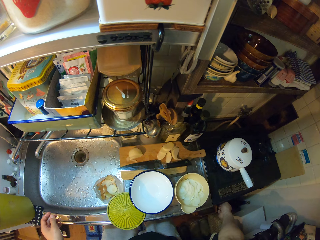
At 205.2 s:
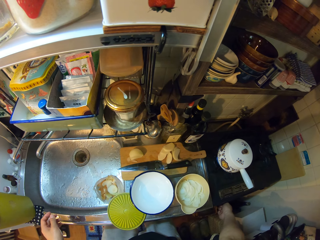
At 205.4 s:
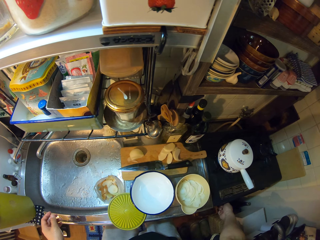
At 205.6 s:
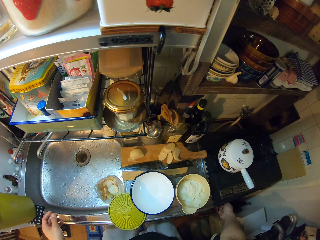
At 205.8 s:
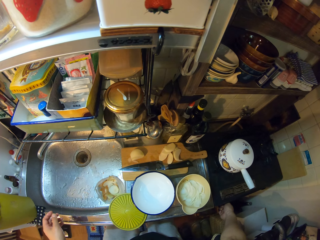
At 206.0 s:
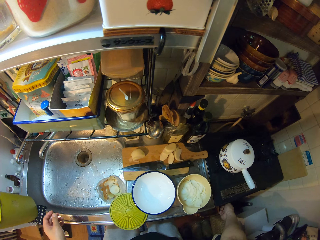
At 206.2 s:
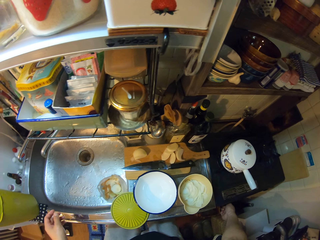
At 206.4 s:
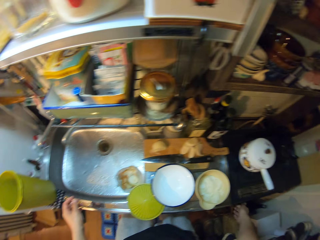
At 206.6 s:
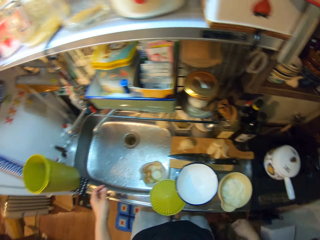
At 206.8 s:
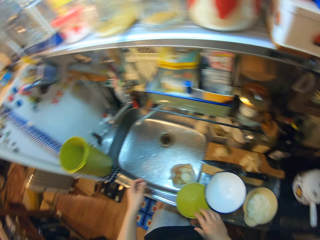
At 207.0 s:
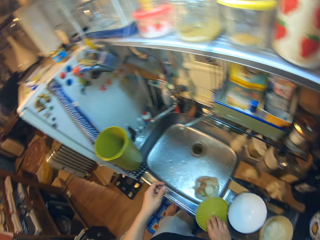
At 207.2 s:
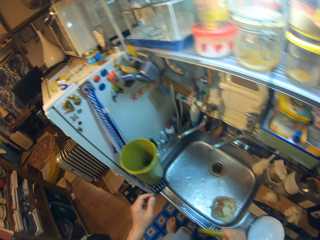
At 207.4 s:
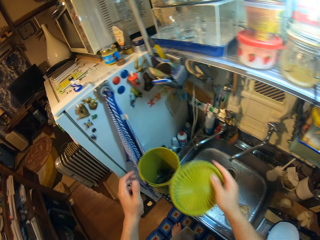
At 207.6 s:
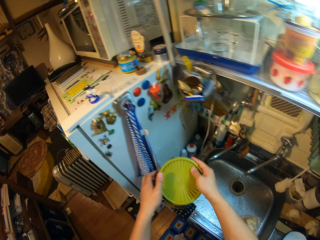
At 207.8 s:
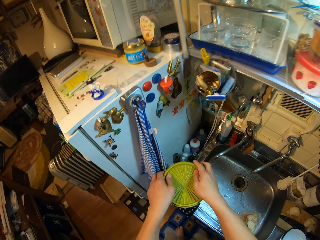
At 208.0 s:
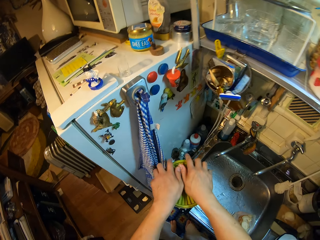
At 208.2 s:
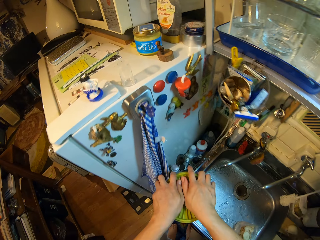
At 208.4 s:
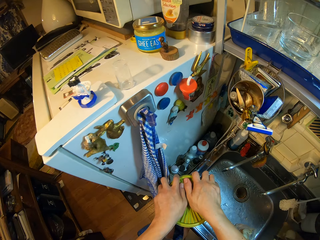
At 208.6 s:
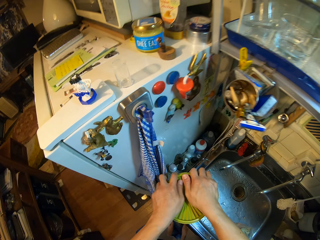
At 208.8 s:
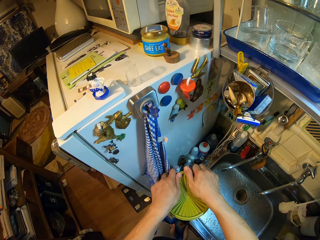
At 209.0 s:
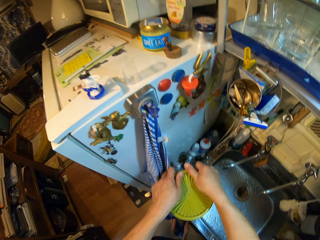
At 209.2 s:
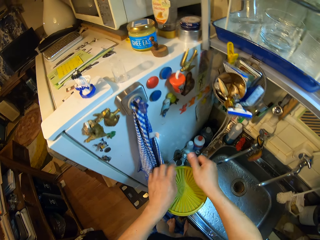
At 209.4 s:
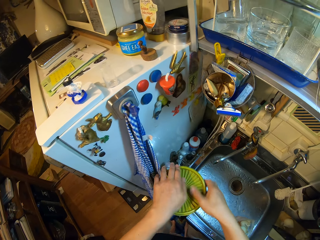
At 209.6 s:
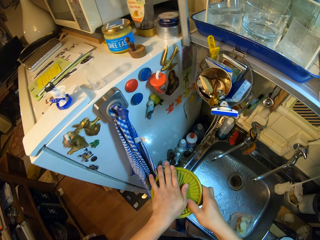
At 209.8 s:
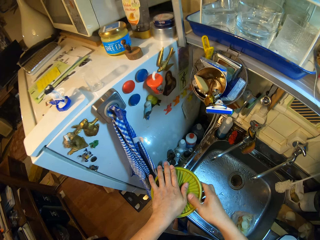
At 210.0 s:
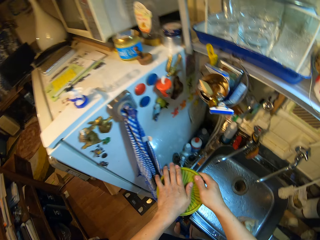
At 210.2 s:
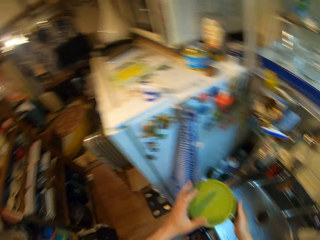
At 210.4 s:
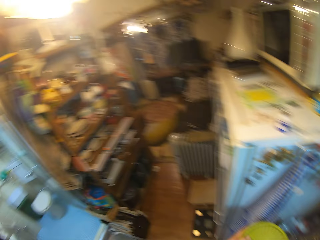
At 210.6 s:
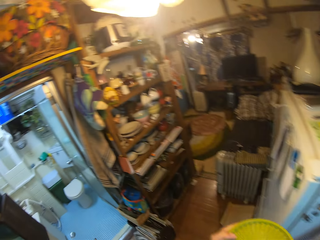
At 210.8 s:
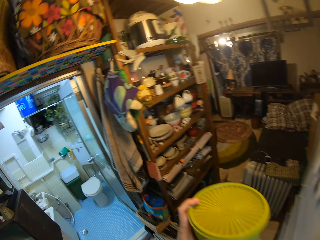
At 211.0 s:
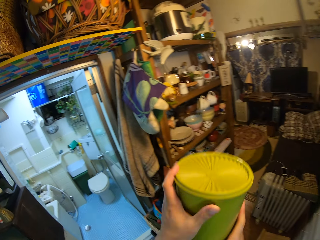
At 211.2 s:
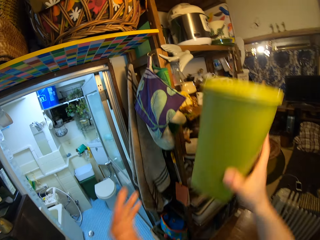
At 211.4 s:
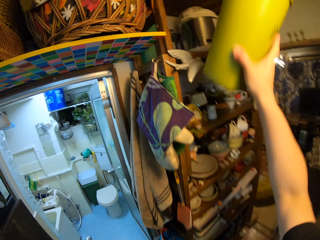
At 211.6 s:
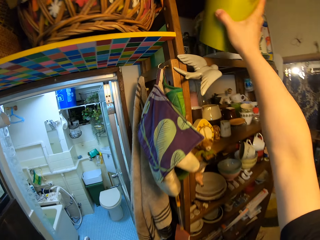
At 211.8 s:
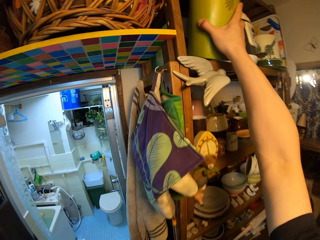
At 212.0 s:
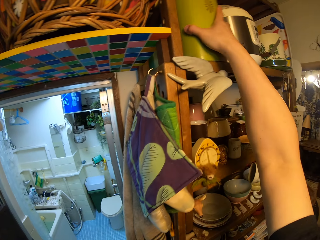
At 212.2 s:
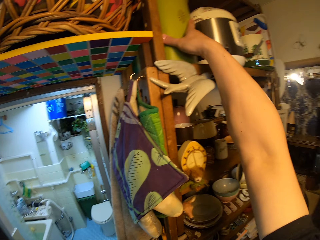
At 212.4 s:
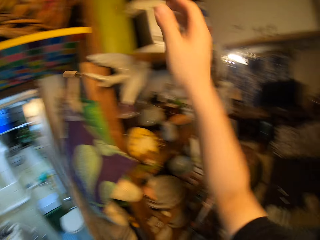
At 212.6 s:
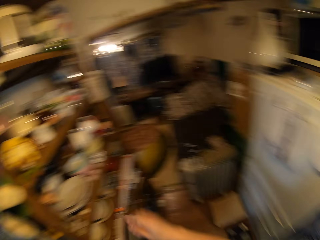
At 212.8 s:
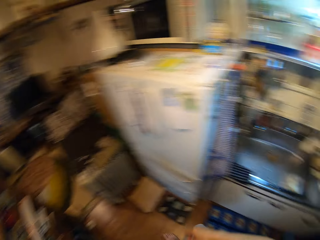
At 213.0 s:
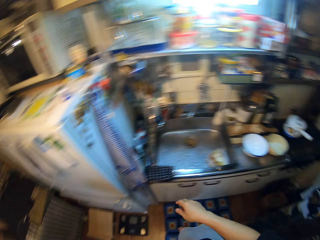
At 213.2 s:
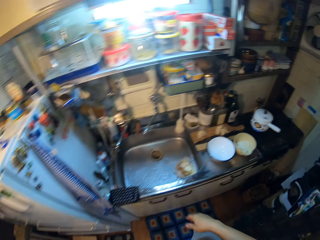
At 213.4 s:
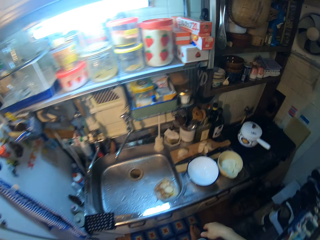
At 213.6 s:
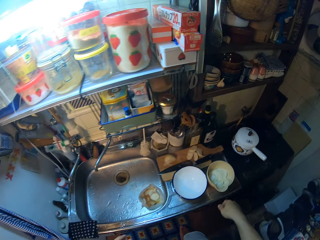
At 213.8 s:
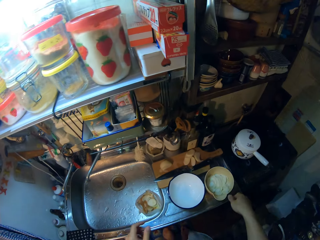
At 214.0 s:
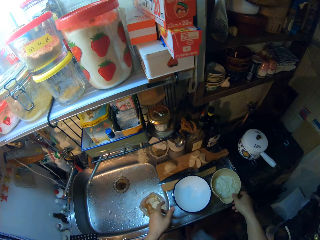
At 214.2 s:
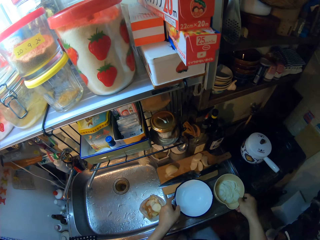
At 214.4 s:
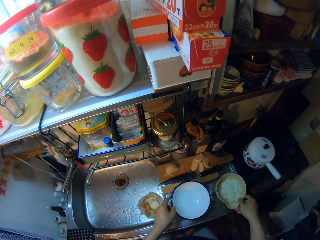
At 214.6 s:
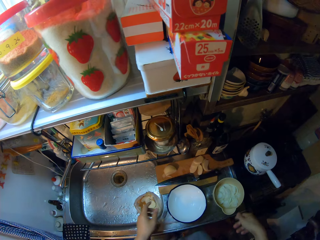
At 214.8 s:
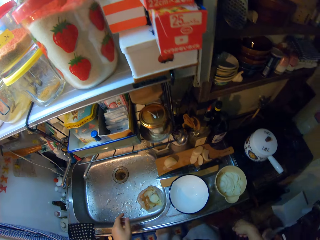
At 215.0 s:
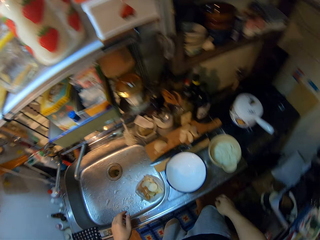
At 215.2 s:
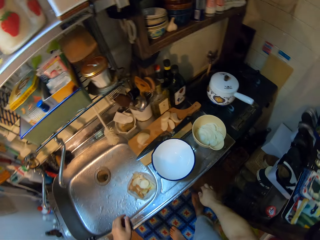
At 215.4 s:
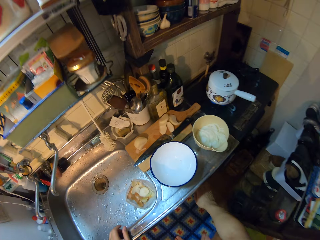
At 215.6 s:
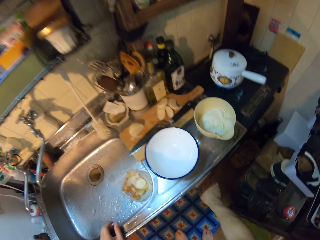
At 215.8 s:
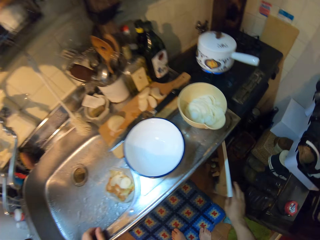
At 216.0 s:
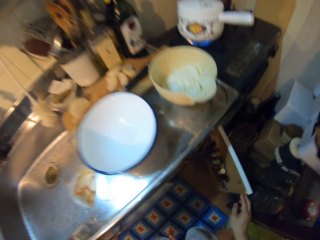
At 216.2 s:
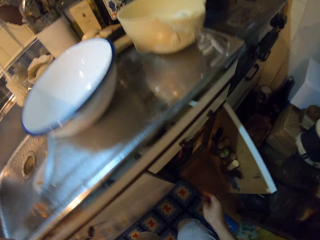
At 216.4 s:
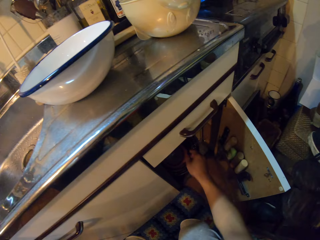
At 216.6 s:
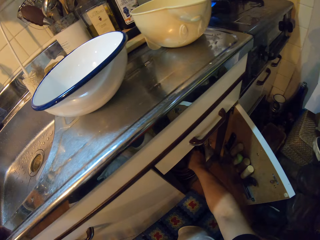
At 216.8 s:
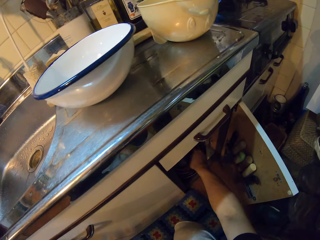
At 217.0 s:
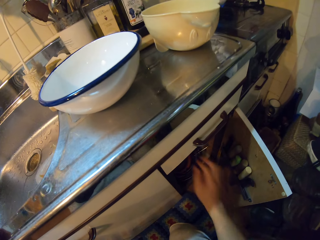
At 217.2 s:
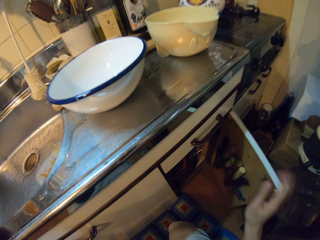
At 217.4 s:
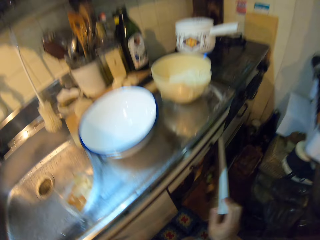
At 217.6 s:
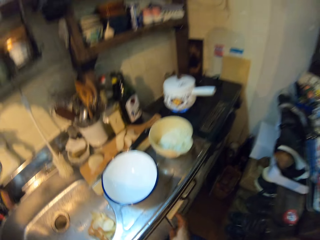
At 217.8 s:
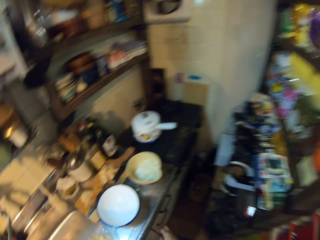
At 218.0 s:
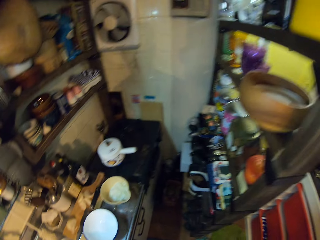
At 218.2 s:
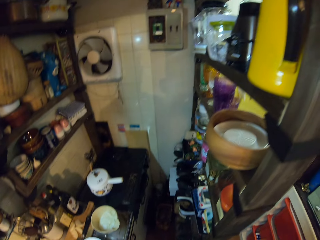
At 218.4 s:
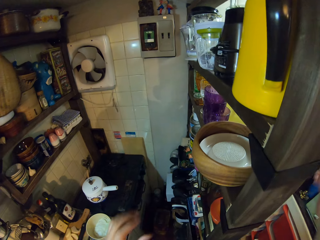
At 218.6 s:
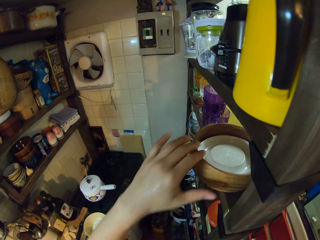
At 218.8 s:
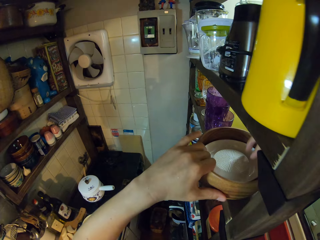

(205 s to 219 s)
The camera wearer carries the cover of the green container or tin. She covers the tin with a tin lid. She carries the green container from the sink. She places the green container on the shelf. She moves both plates on the drain of the sink. She opens the kitchen cabinet. She holds something in the kitchen cabinet. She puts her hand into the cabinet. She closes the kitchen cabinet.

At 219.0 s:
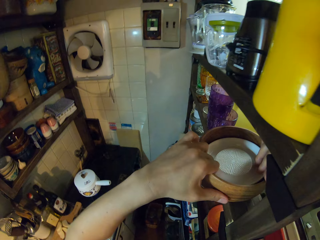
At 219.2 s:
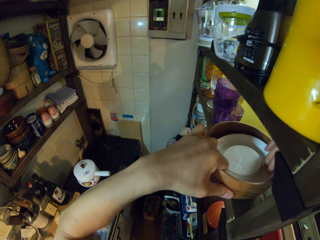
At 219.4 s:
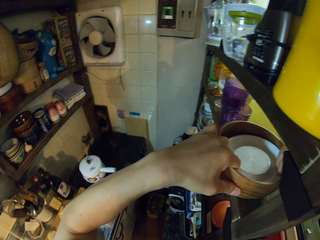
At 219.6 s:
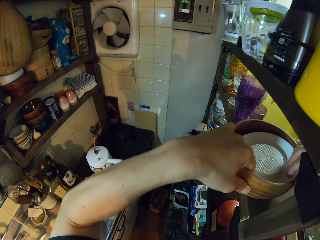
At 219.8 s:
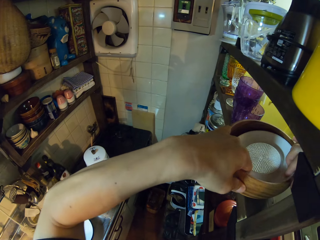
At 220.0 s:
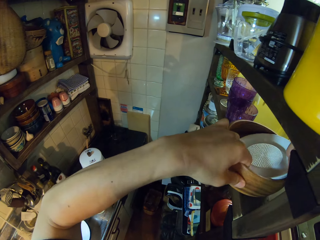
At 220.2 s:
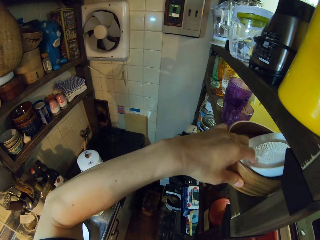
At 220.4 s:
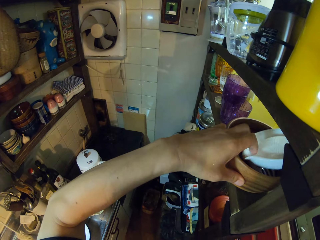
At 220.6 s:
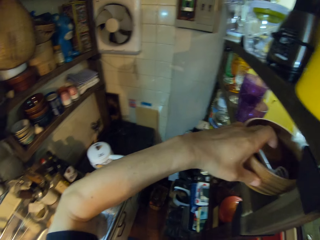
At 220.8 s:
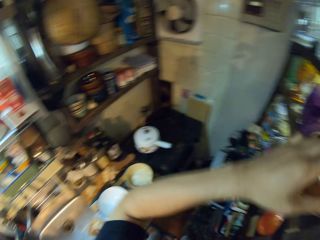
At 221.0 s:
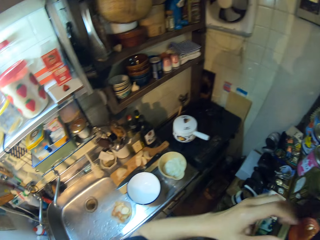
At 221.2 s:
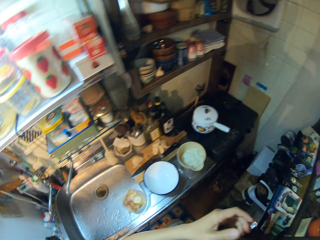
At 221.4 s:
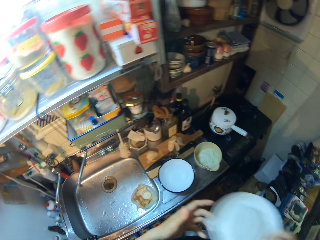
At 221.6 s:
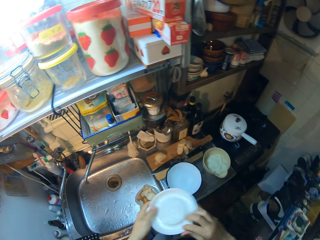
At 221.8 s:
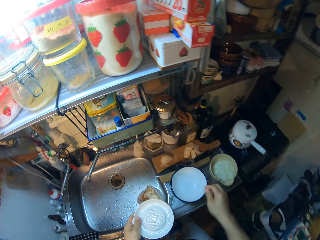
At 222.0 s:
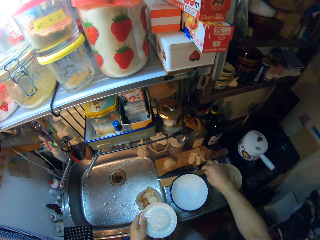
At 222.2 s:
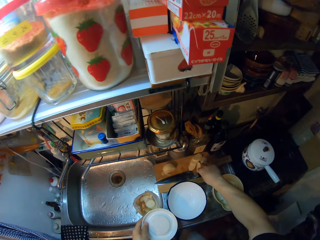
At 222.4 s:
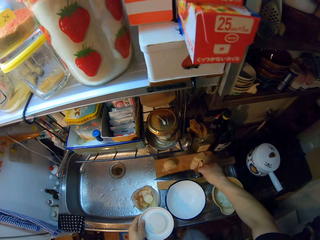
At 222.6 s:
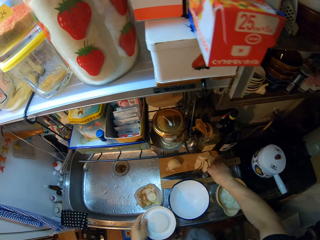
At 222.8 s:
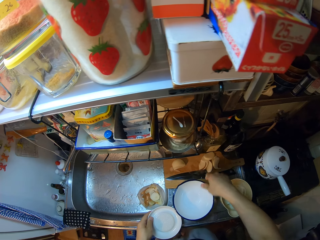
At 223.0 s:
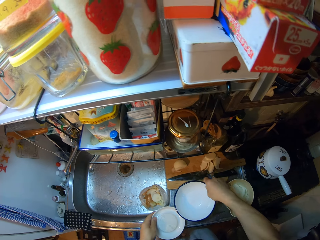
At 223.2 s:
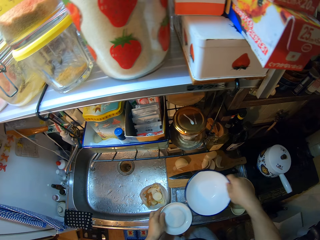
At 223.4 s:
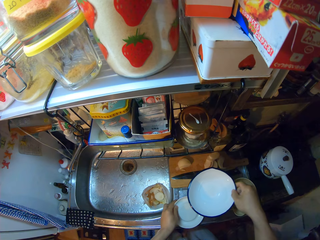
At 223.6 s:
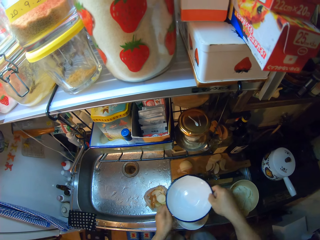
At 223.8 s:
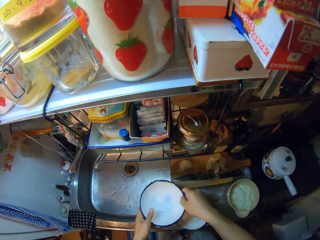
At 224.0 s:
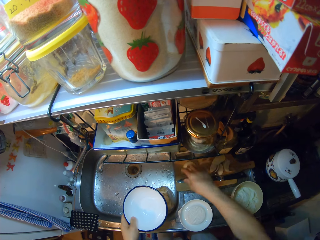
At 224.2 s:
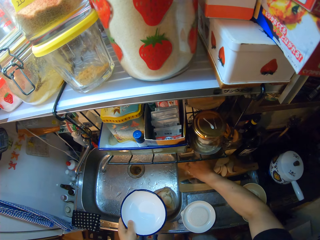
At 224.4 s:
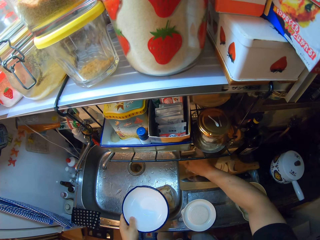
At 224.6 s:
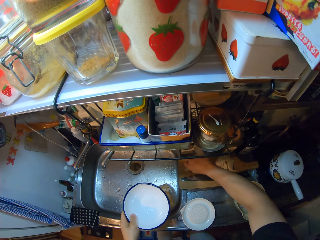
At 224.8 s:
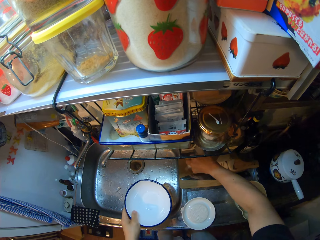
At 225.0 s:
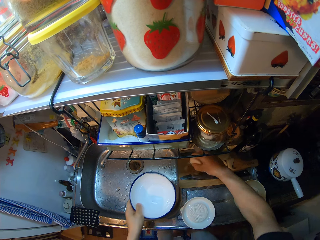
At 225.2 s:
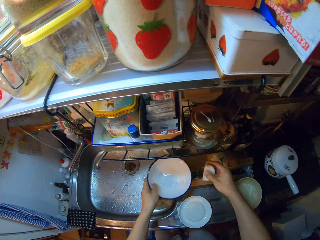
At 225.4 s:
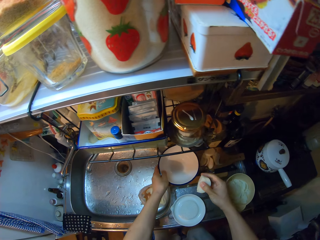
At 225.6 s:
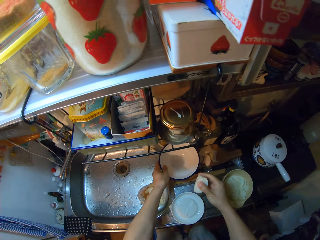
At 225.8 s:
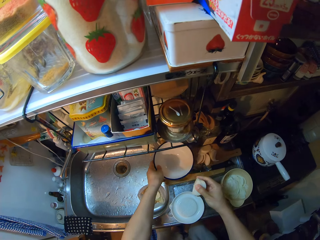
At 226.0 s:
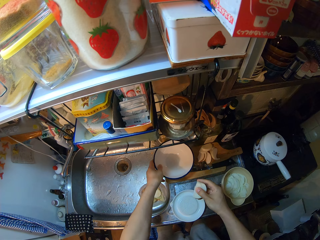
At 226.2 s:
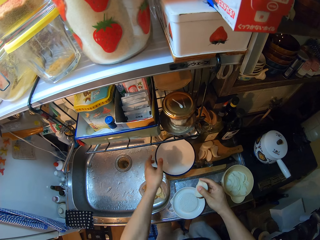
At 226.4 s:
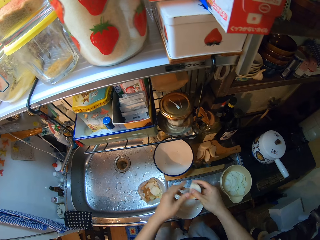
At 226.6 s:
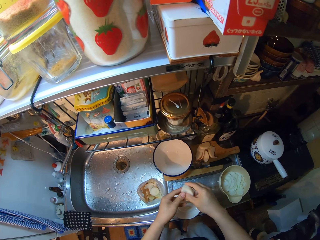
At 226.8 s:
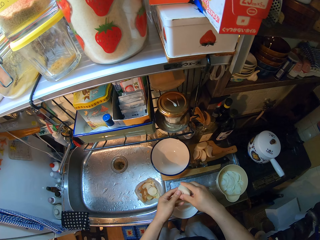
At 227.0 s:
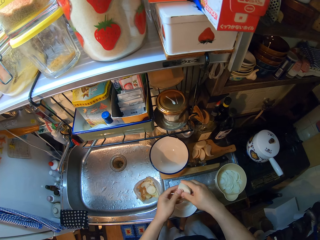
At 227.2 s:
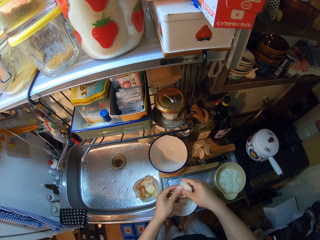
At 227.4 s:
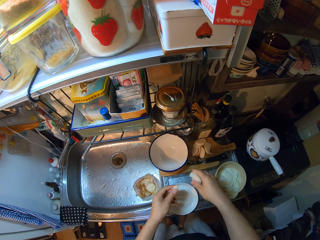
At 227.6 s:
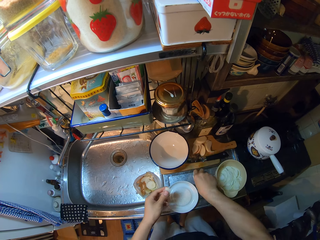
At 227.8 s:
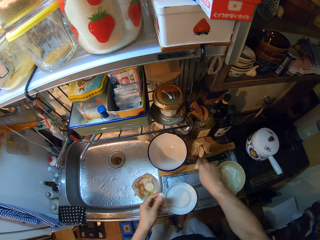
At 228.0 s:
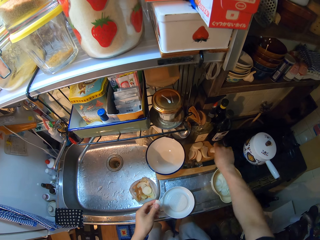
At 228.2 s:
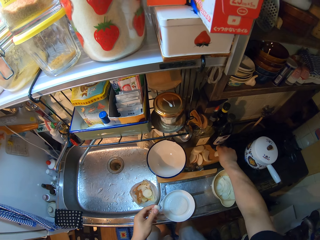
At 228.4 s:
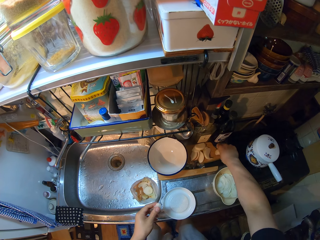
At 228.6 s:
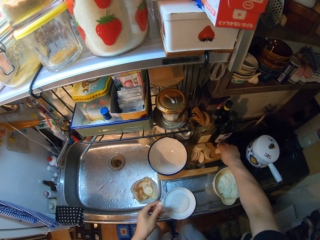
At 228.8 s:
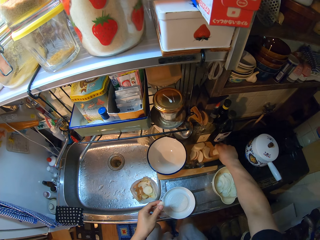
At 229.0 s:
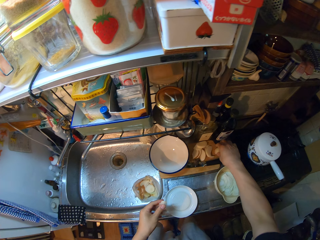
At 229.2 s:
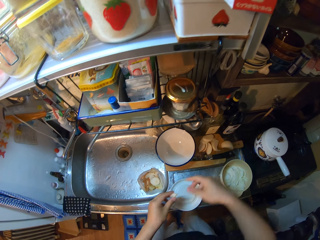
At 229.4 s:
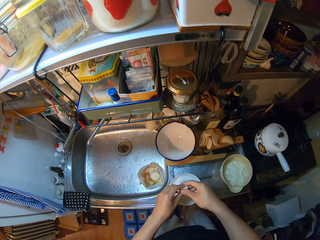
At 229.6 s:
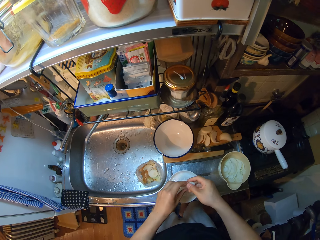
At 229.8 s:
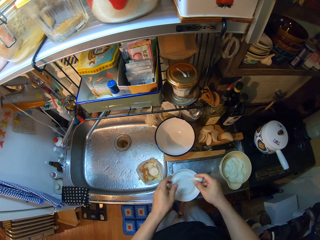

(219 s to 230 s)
The camera wearer removes a grater from a plate on a shelf. She passes the grater to her left hand. She picks the knife on the chopping board. She carries a plate from the drain board of the sink. She drops the grater on the drain of the sink. She passes the plate to her left hand. She carries an onion from the chopping board. She places the plate on the chopping board. She cuts out an onion piece from the onion. She drops the remaining onion on the chopping board.
